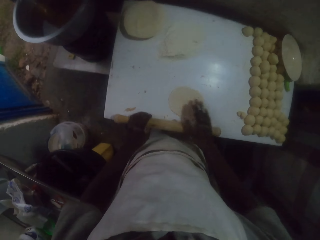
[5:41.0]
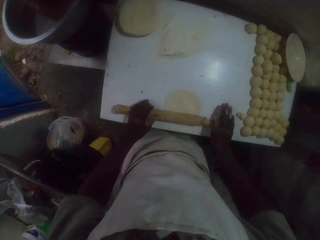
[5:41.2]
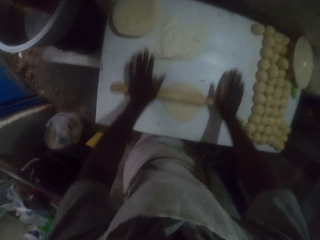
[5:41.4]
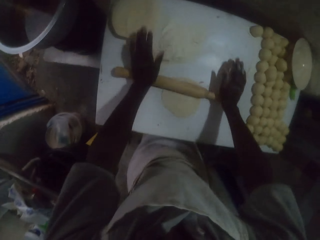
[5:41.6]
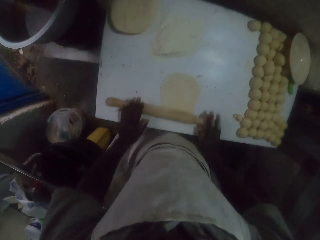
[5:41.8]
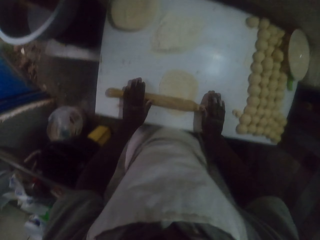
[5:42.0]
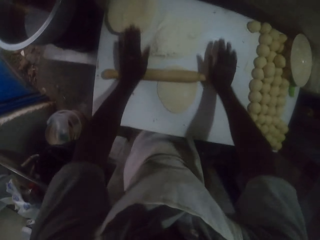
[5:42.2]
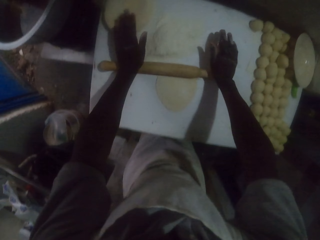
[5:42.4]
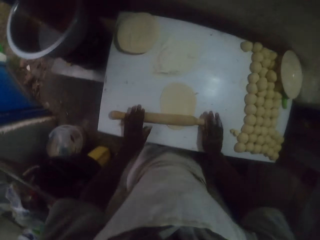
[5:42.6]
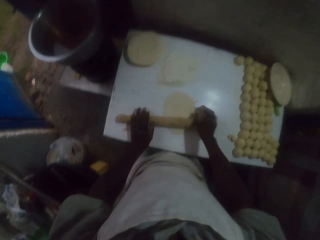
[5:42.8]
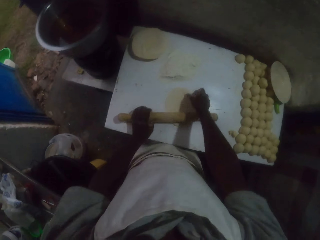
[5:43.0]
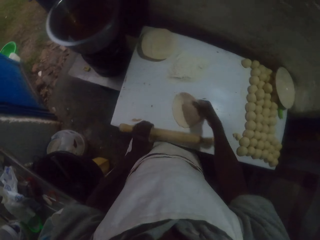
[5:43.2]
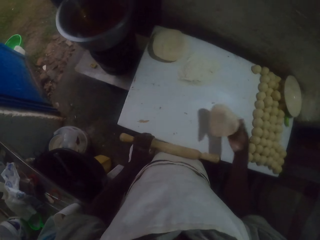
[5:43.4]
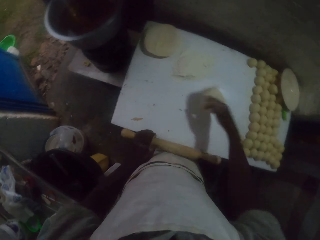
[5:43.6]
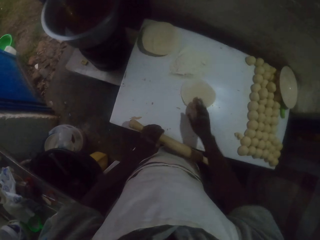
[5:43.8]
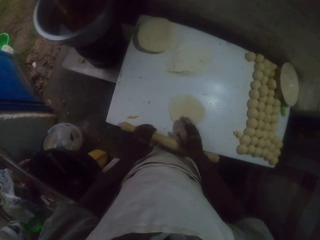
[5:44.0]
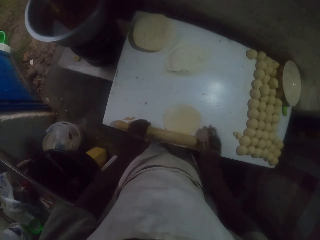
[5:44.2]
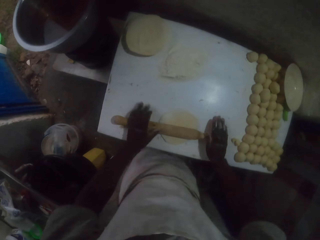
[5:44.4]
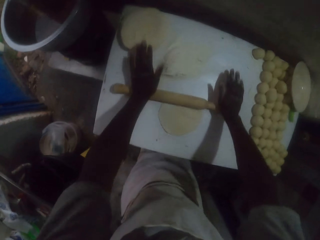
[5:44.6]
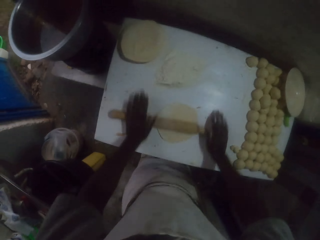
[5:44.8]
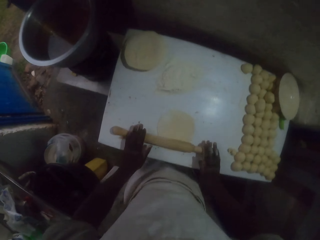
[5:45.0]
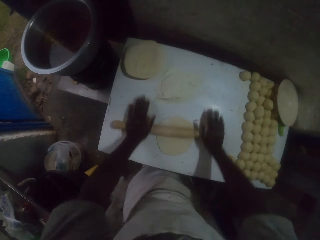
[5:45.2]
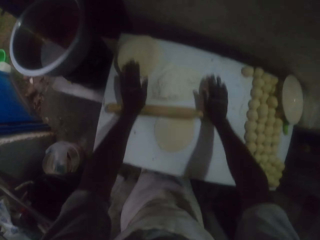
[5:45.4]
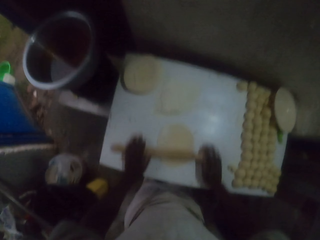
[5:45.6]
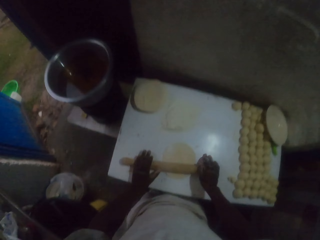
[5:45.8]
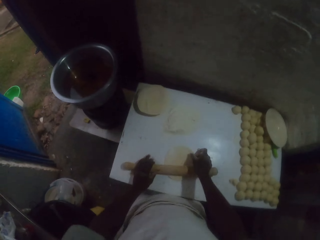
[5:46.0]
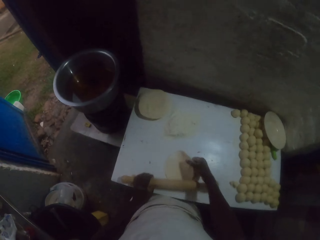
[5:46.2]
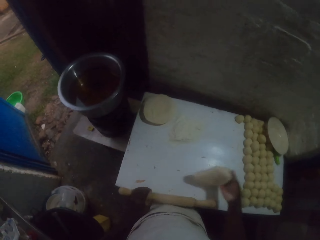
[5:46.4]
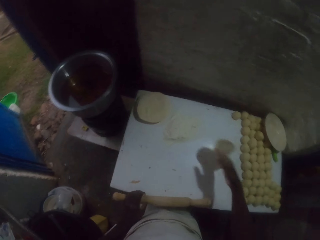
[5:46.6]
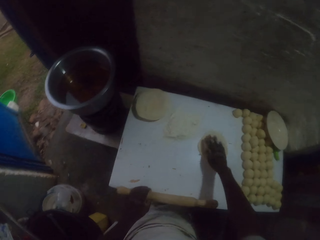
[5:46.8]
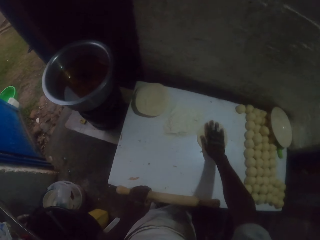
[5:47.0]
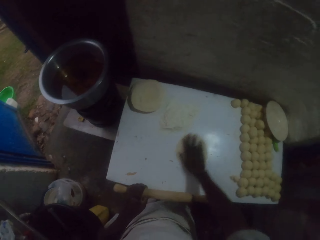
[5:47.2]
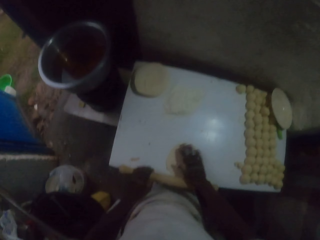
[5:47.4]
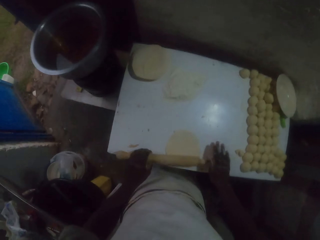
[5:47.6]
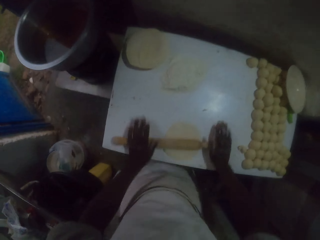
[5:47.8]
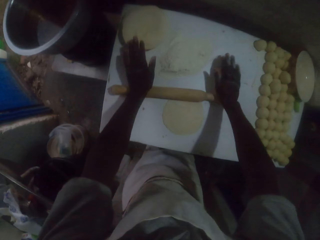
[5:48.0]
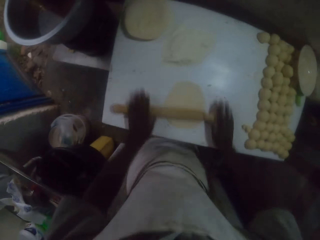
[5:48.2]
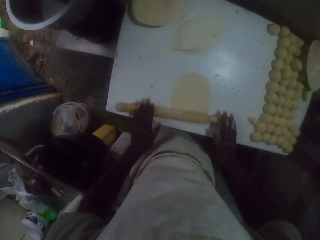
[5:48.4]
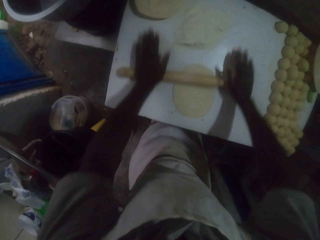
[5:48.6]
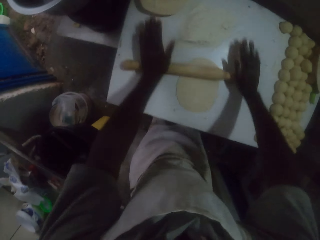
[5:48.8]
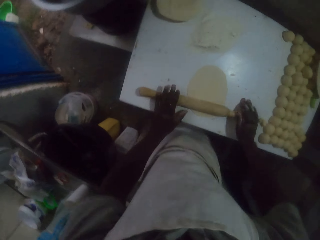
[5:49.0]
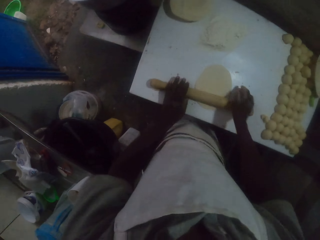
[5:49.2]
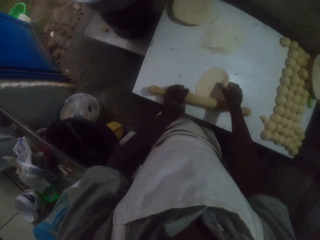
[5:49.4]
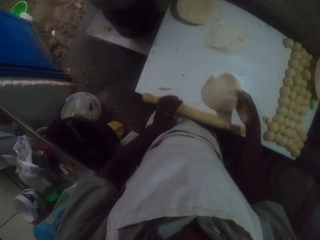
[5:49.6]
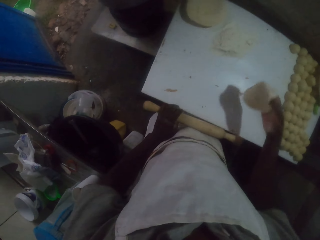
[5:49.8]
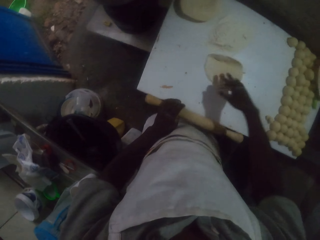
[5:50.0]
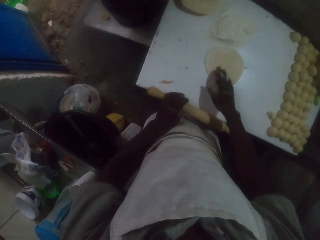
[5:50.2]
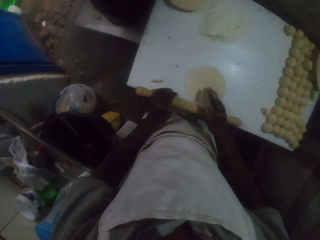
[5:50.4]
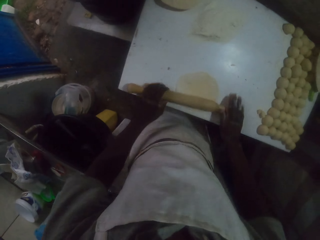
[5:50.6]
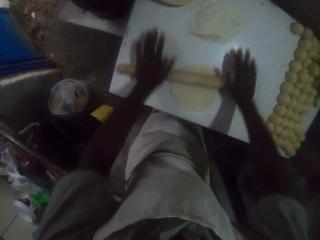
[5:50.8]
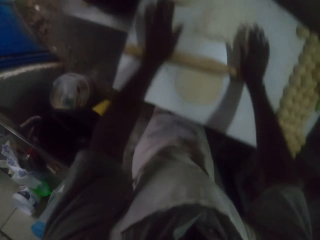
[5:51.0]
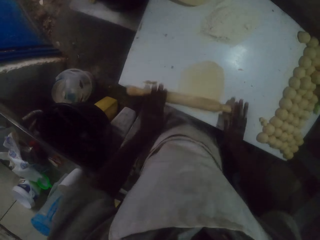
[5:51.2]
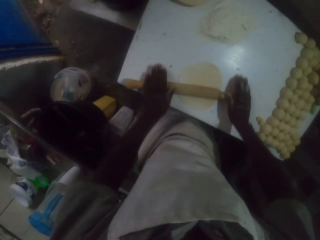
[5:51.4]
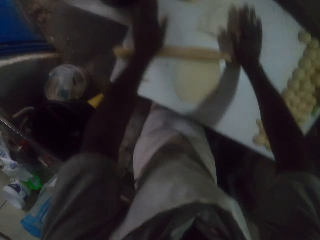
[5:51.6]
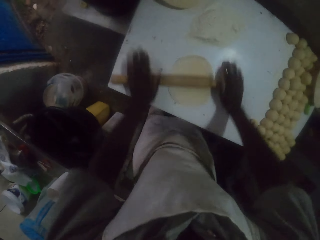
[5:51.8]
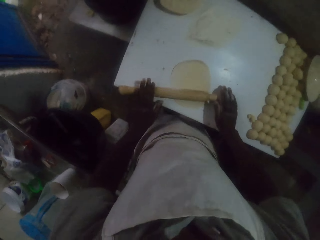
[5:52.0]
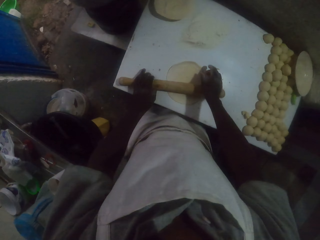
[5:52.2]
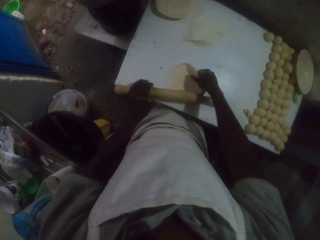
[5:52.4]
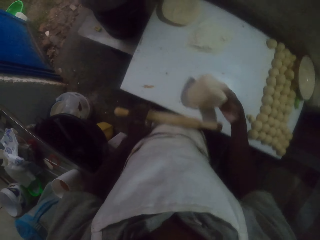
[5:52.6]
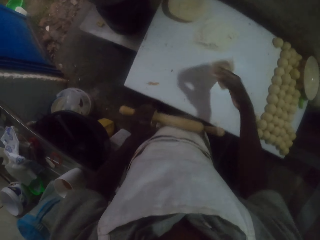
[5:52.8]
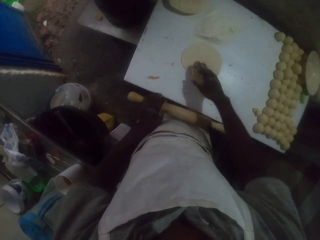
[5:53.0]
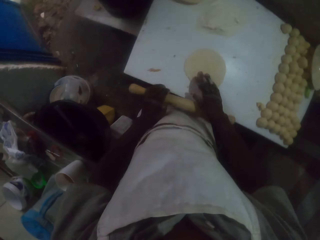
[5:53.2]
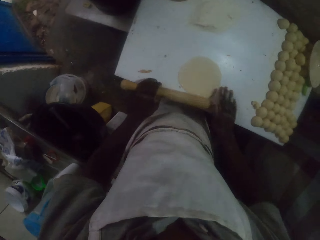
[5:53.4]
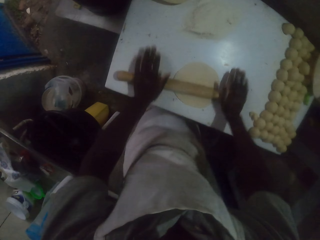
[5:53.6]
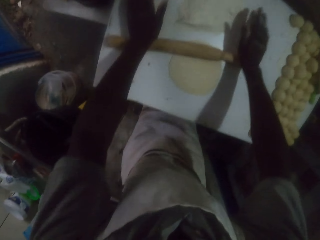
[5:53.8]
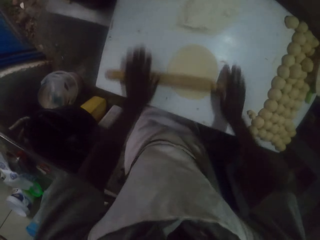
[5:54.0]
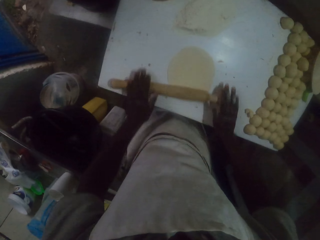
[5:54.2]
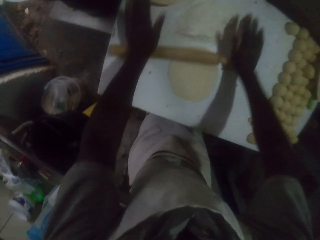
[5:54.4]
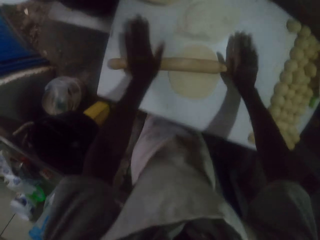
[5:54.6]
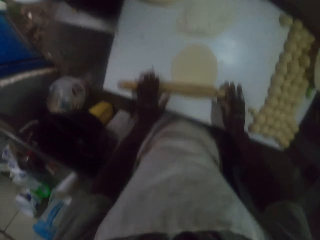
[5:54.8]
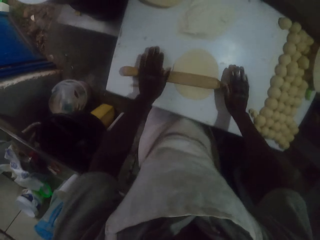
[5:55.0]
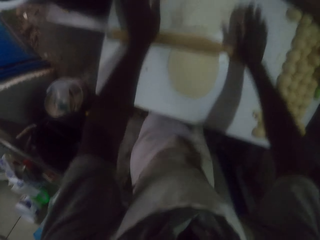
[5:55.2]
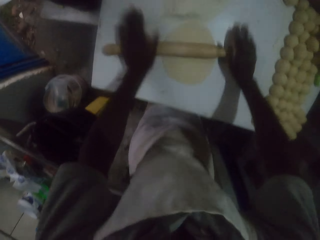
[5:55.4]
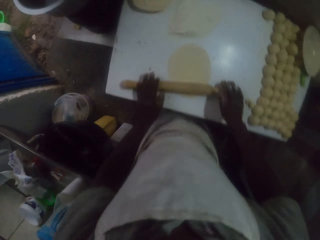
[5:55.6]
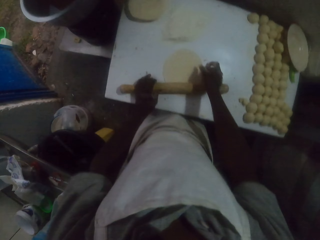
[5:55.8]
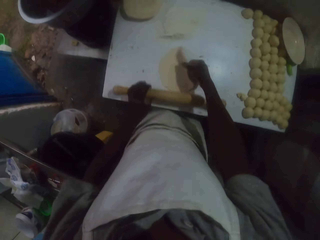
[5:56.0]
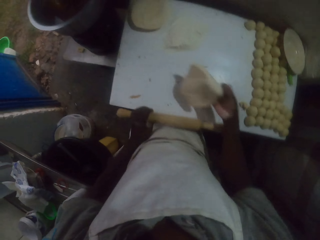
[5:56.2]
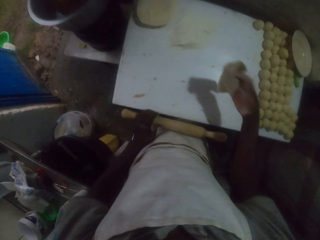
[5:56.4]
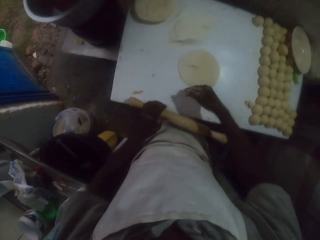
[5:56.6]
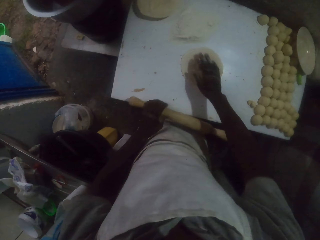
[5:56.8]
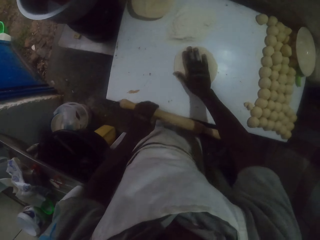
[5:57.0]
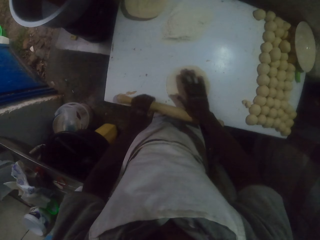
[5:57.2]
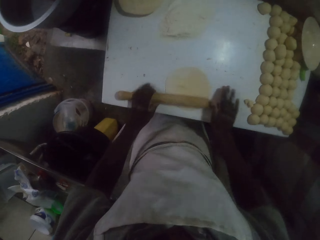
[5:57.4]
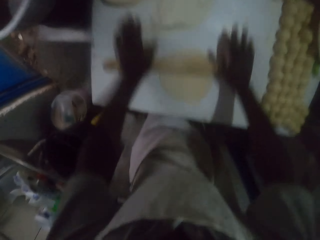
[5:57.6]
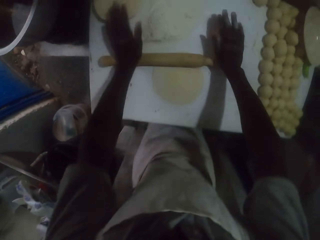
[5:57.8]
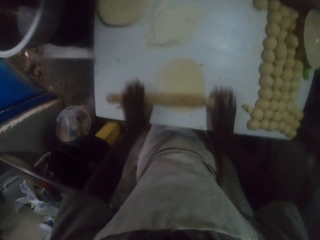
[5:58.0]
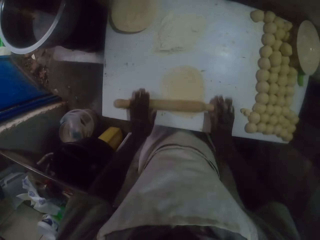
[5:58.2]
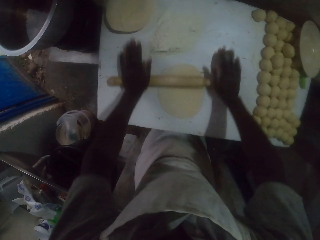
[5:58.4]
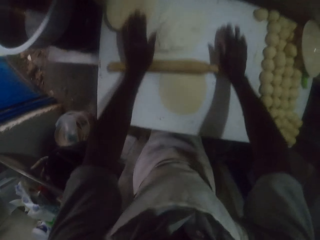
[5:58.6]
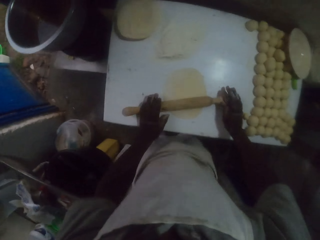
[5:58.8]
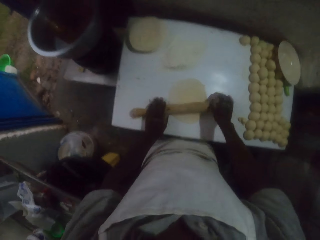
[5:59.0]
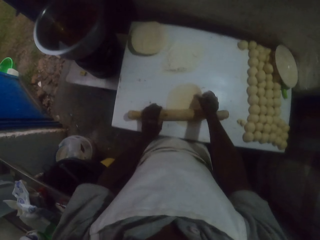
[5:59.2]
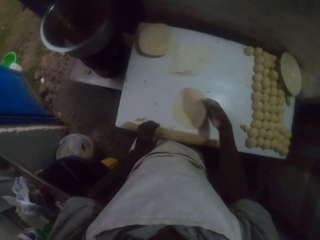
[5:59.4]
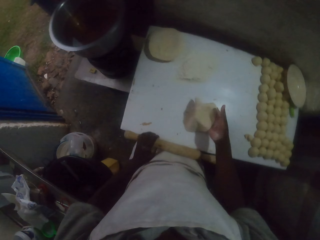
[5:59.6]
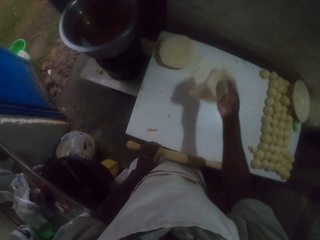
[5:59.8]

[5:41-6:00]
The camera wearer moves the dough on the table with the right hand. They roll the dough with a rolling pin. They turn the dough upside down on the table. They move the dough on the table with the right hand. They roll the dough with the rolling pin. They turn the dough upside down on the table. They move the dough on the table with the right hand. They roll the dough with the rolling pin. They turn the dough upside down on the table. They move the dough on the table with the right hand. They roll the dough with the rolling pin. They turn the dough upside down on the table. They move the dough on the table with the right hand. They roll the dough with the rolling pin. They turn the dough upside down on the table. They move the dough on the table with the right hand. They roll the dough with the rolling pin. They put the dough aside.

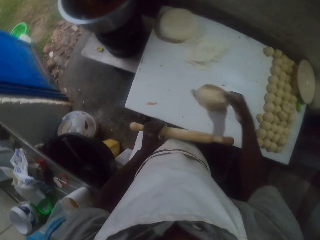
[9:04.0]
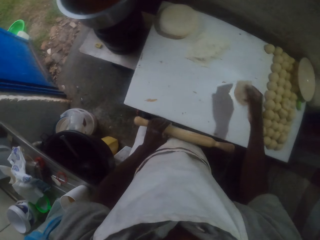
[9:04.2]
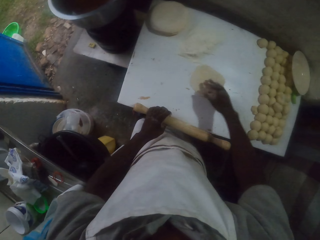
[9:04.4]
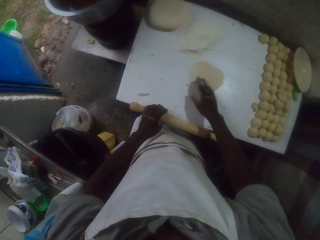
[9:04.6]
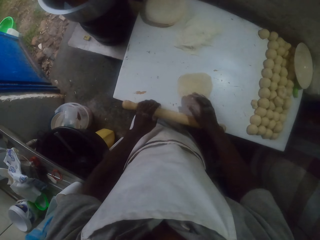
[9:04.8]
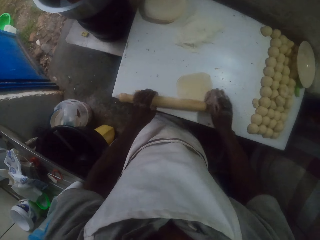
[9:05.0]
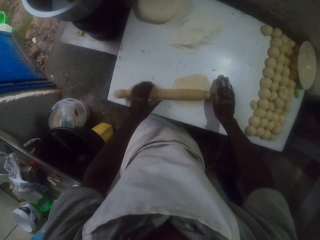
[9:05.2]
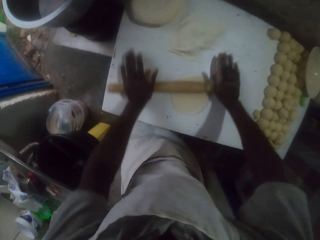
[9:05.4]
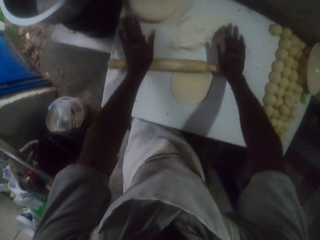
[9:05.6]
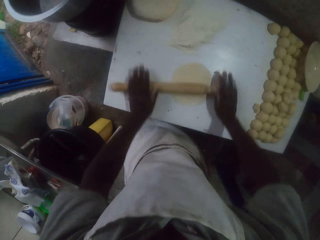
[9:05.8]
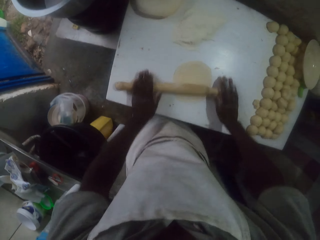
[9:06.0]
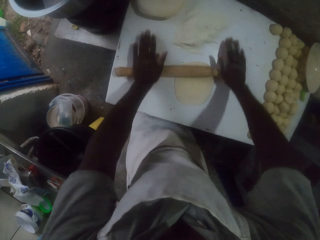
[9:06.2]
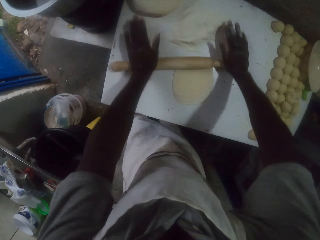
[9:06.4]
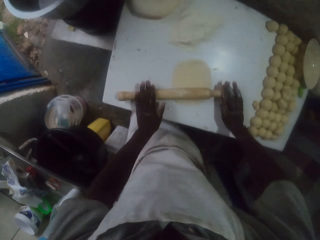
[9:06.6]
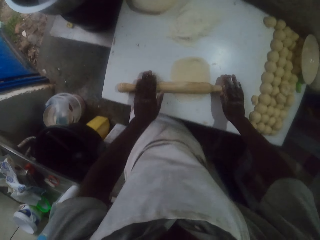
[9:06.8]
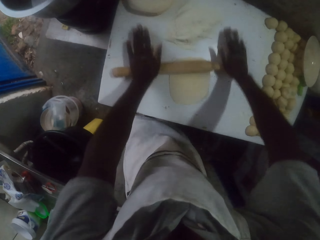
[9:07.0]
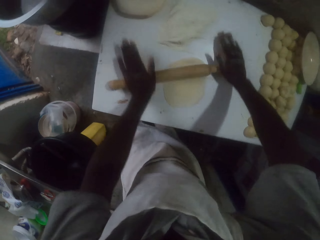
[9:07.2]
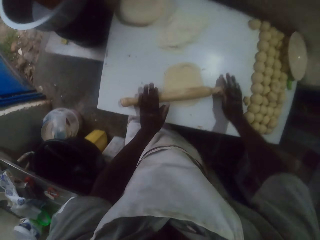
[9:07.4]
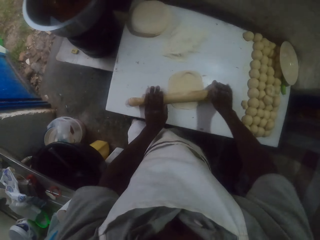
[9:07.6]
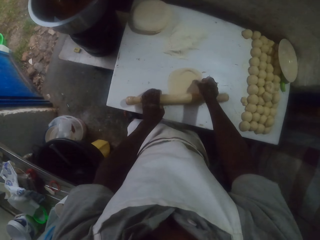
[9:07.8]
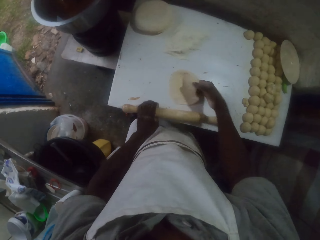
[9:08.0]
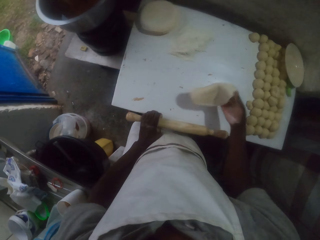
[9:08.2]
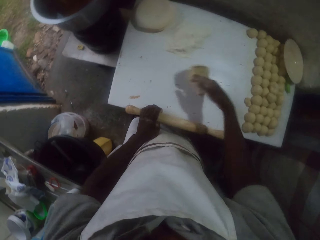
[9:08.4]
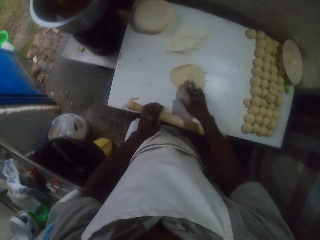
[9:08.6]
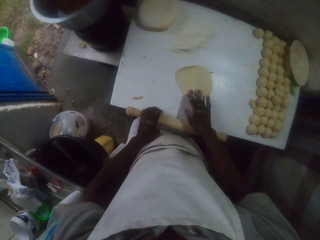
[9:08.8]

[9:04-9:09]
The camera wearer turns the dough upside down on the table. They roll the dough with a rolling pin. They turn the dough upside down on the table.
